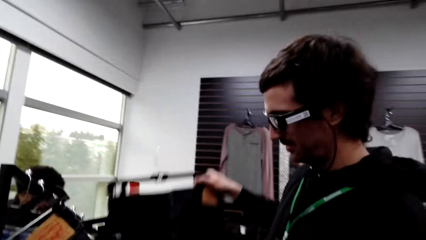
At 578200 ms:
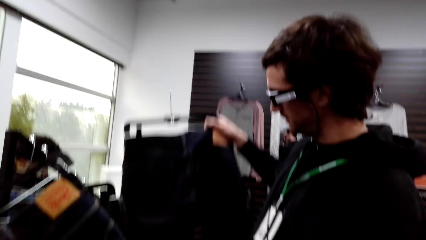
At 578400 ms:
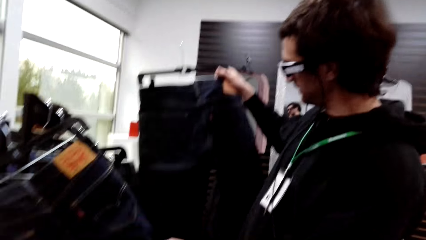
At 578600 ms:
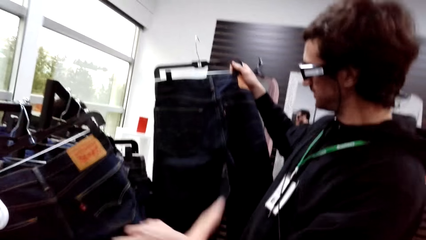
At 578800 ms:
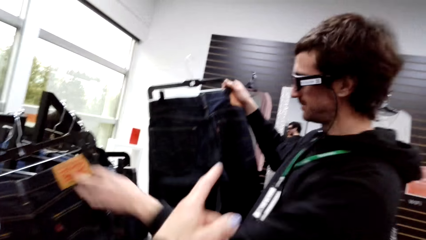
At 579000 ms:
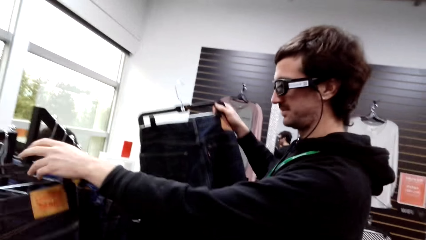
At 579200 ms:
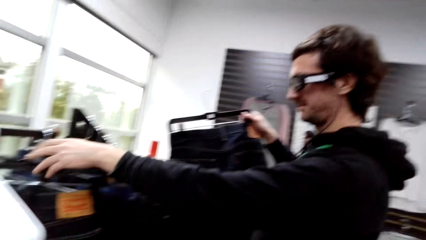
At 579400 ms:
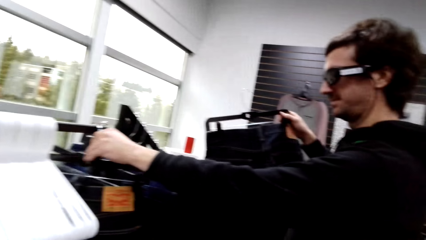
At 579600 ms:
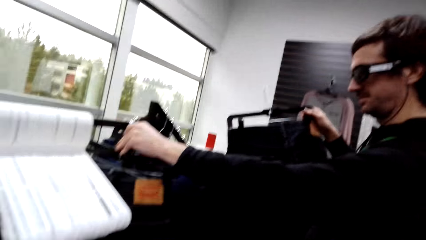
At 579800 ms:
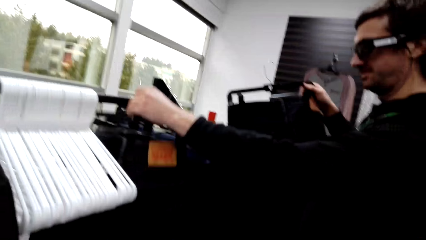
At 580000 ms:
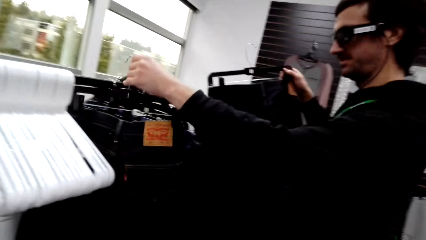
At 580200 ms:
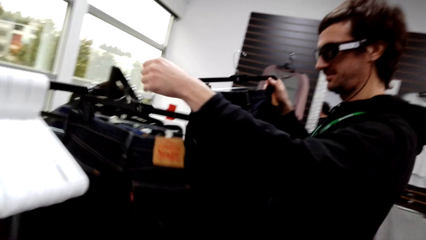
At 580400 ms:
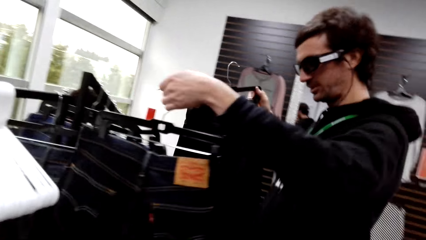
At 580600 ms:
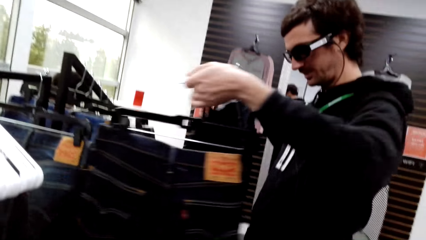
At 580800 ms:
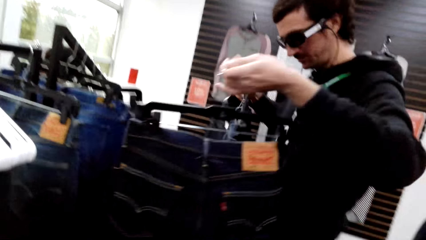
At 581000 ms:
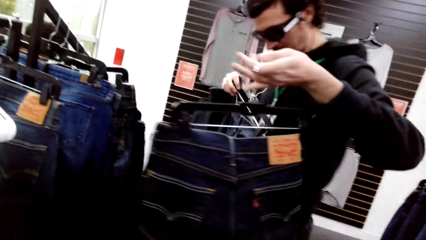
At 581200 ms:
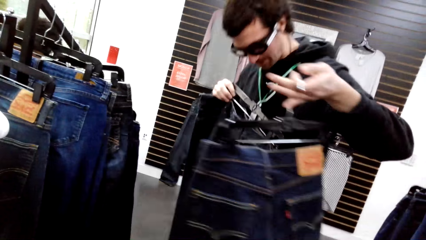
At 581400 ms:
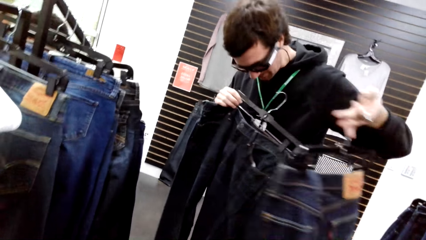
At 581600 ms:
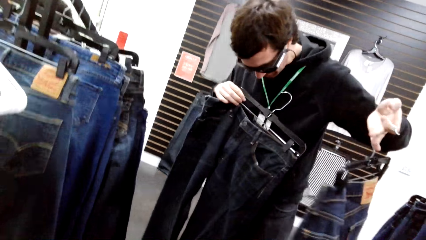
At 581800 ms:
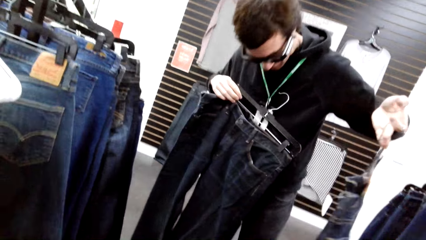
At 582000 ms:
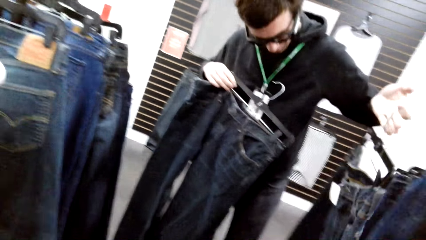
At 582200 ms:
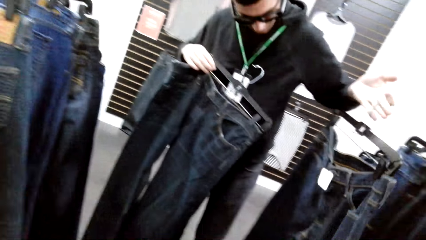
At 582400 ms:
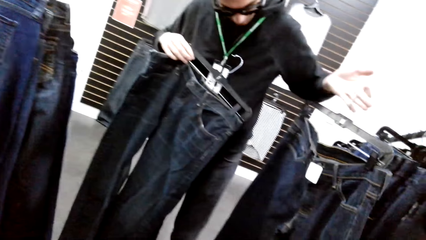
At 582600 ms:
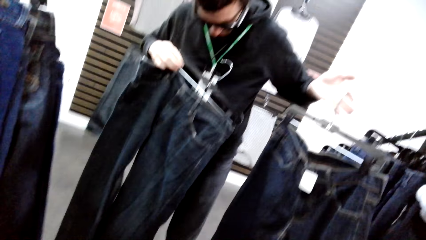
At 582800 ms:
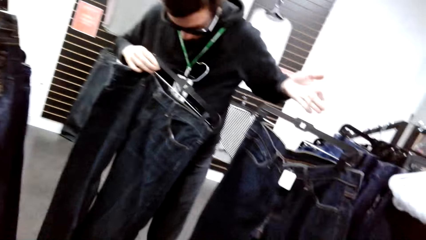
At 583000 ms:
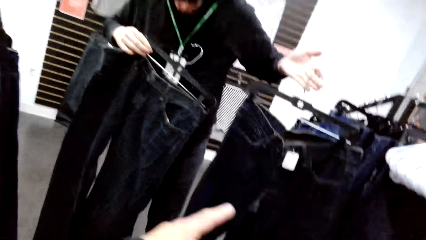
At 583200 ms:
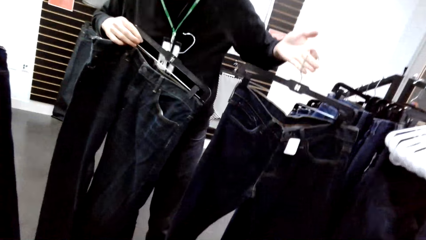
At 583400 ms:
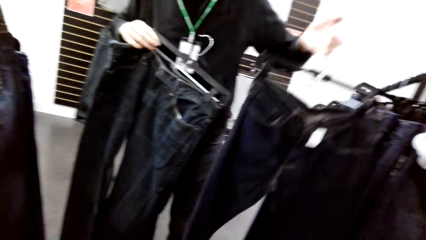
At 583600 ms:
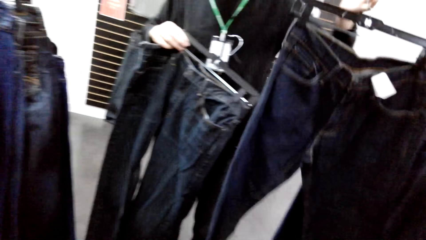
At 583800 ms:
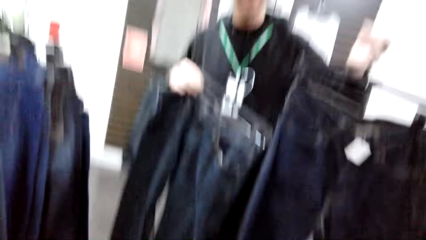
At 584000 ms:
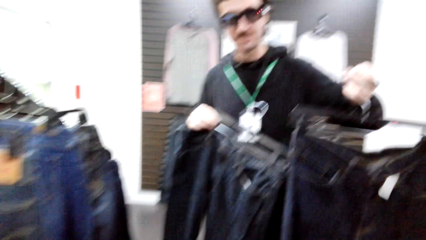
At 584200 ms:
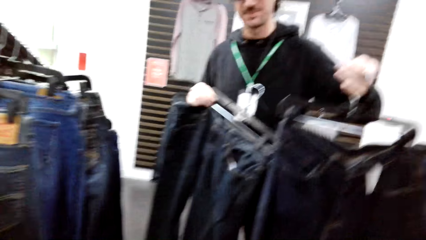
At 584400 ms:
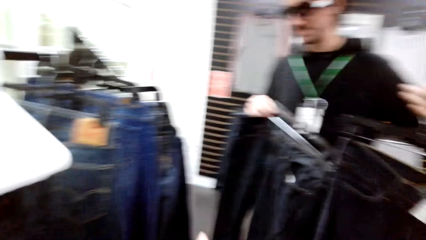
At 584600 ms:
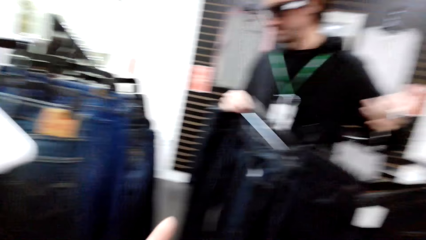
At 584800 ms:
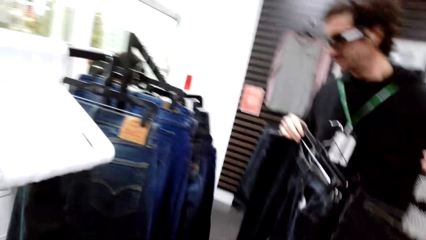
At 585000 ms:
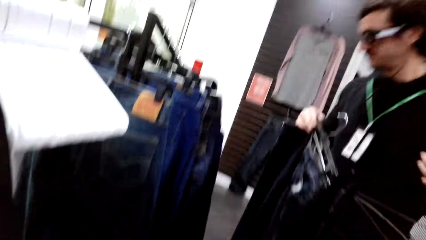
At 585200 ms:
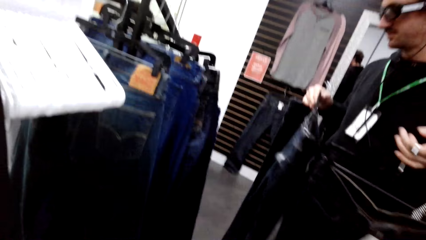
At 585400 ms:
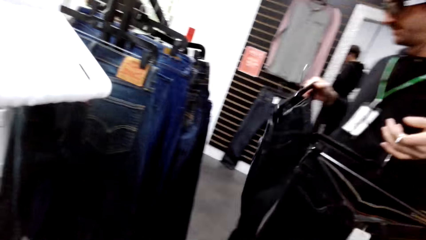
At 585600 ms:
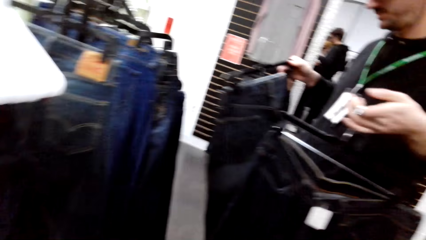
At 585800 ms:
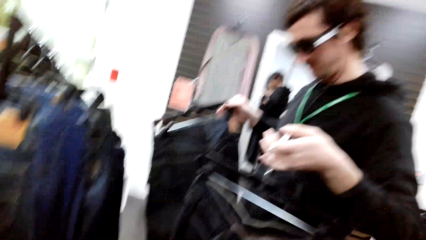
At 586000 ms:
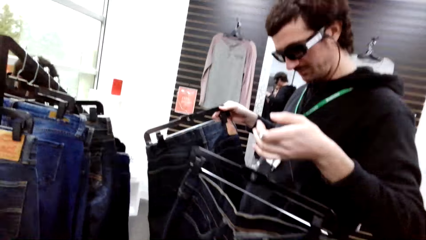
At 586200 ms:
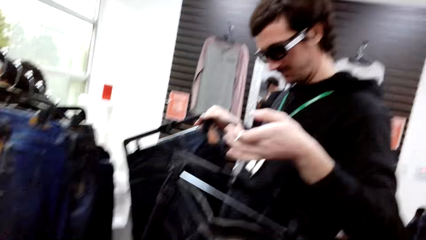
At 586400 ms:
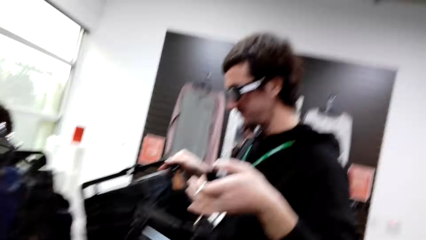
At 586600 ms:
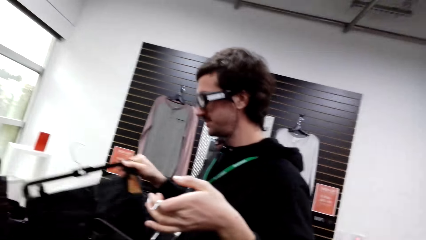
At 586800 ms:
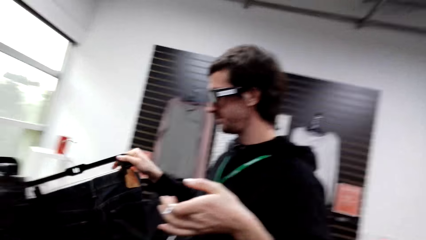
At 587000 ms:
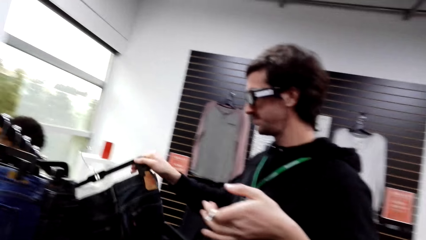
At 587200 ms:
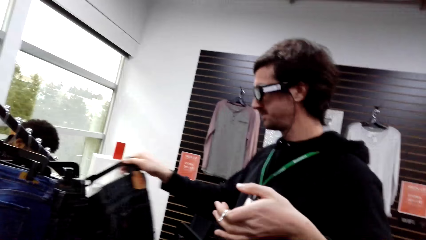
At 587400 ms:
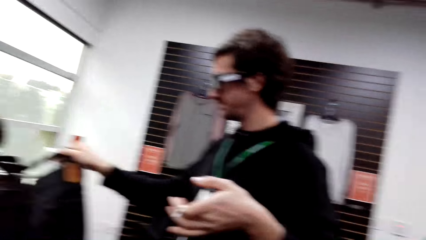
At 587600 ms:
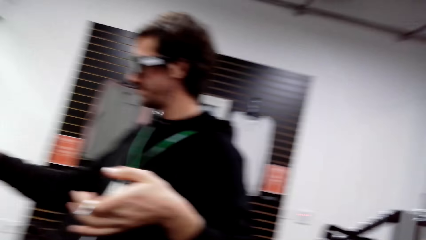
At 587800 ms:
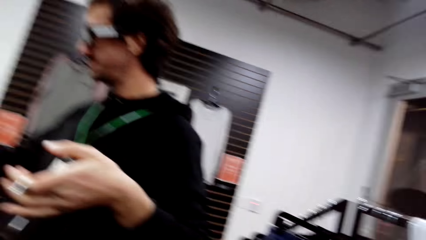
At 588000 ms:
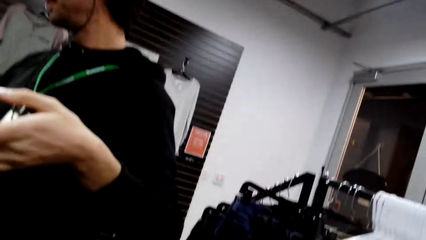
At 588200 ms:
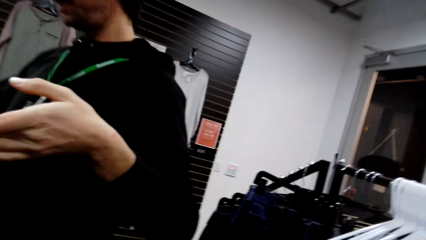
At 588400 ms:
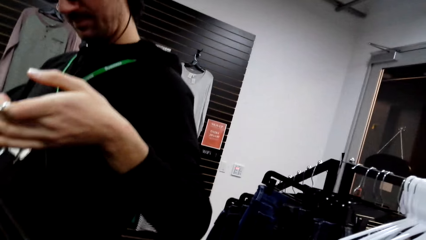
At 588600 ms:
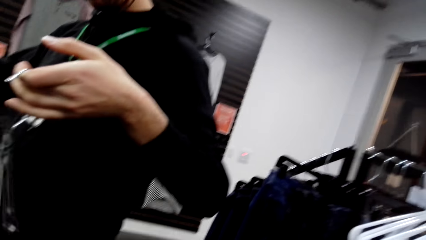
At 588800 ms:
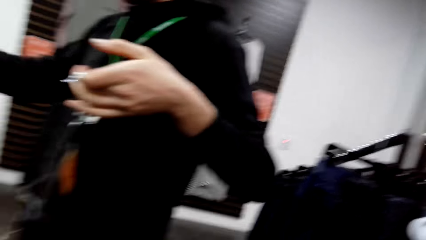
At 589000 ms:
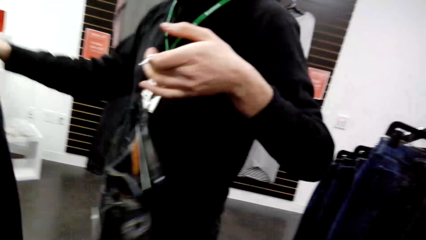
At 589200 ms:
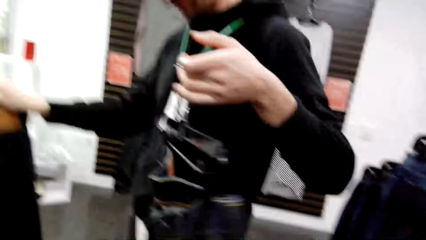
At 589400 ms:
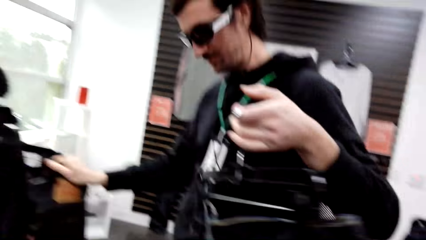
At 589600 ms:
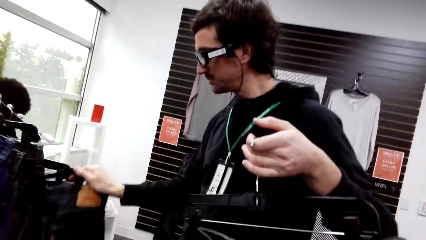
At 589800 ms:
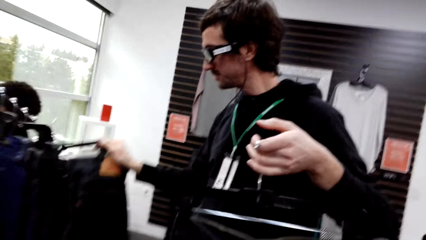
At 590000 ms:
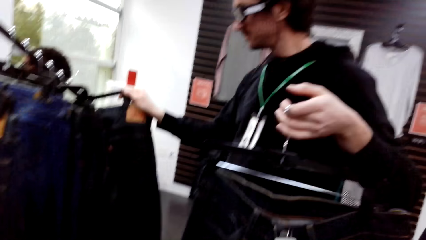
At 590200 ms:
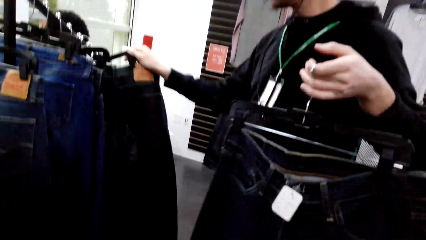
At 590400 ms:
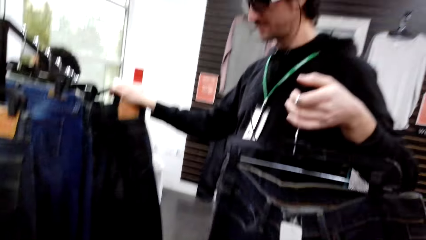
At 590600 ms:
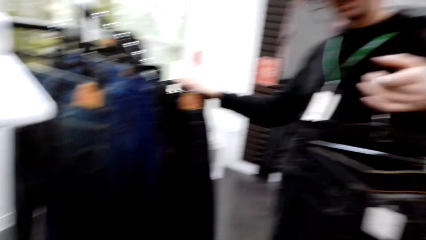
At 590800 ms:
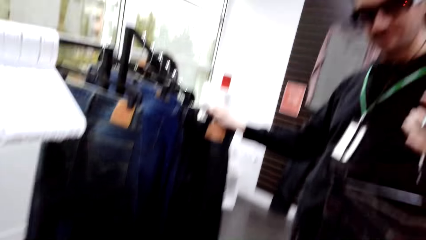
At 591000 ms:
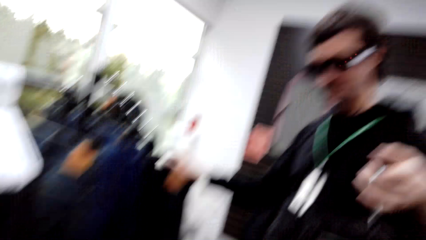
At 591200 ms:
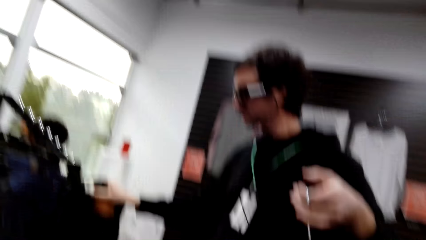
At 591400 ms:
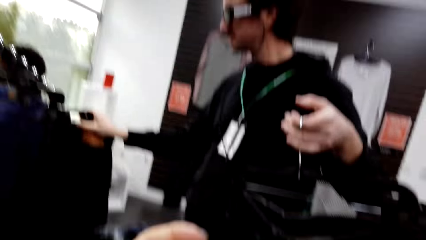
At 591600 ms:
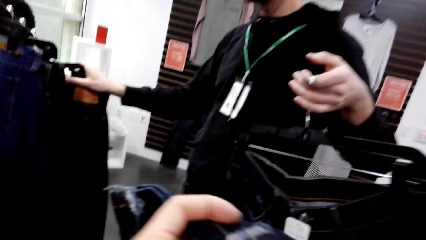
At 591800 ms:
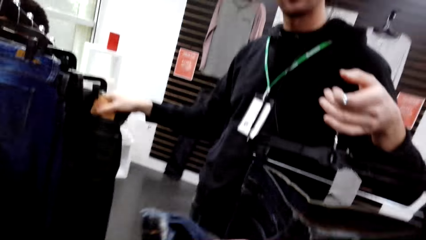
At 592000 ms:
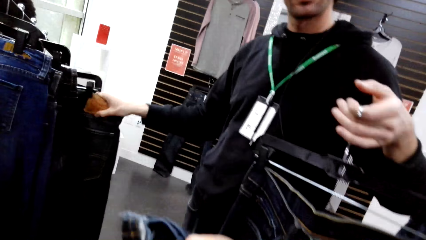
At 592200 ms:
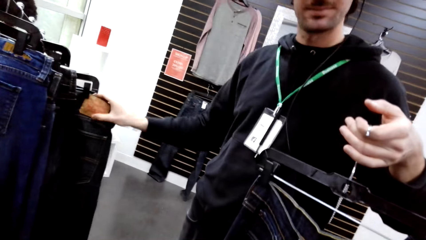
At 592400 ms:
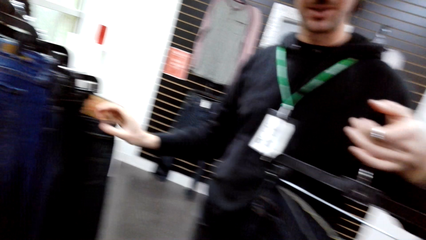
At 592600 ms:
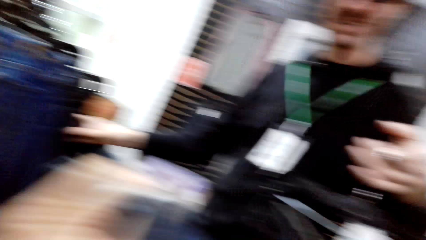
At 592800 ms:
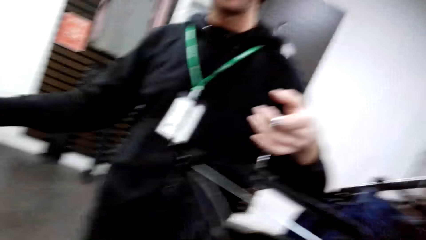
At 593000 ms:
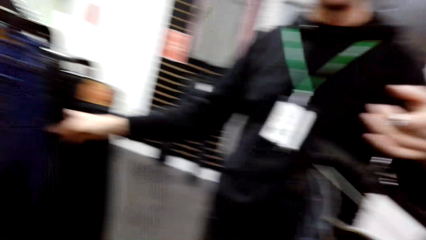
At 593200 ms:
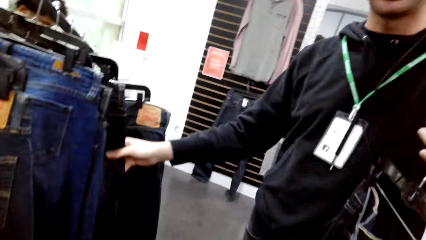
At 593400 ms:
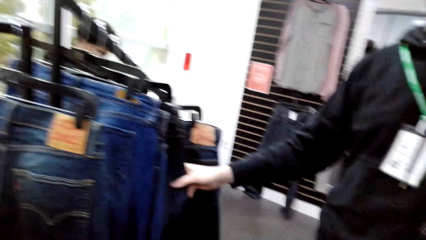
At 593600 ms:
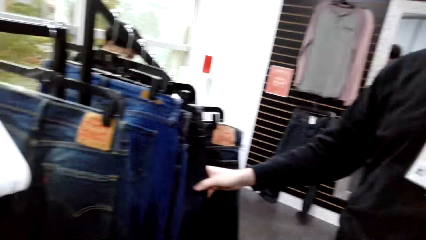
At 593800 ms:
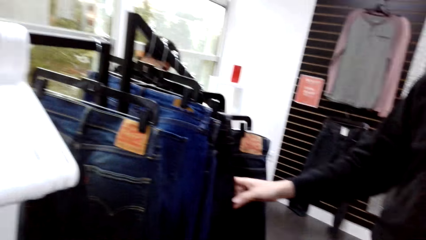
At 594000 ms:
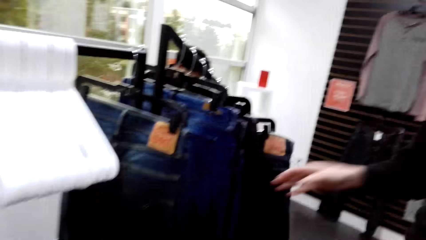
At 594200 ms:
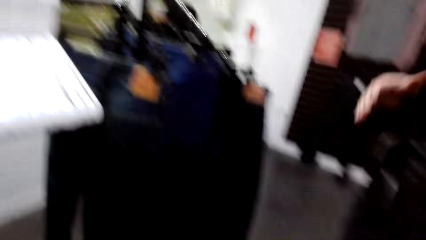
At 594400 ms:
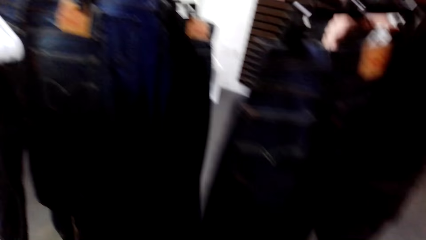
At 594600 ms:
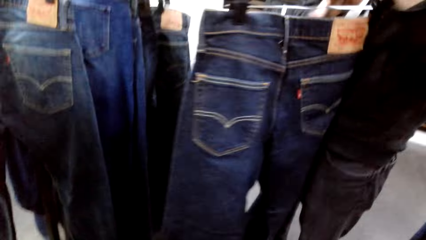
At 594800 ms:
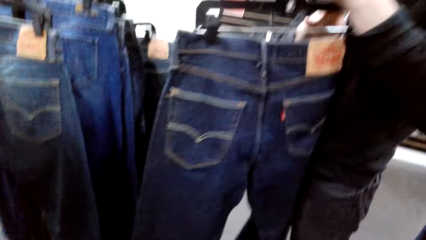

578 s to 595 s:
A man takes the trouser or jeans from the closet. The camera wearer points at the trouser. The man takes the trouser from the closet and checks the trousers. The man interacts with the camera wearer. The camera wearer responds to the man. The man hangs the trouser at the closet. The camera wearer interacts with the man. They hold the trouser. The man looks at the jeans.
